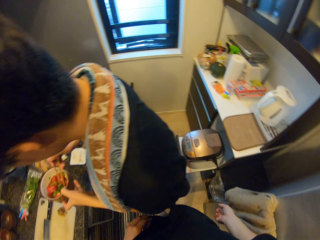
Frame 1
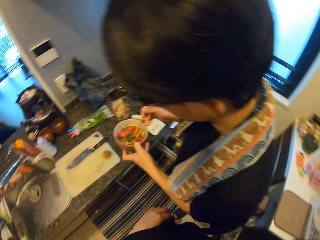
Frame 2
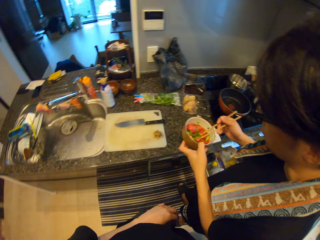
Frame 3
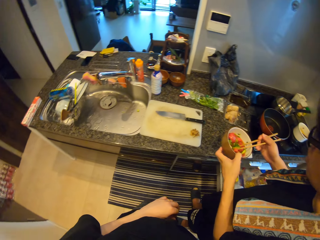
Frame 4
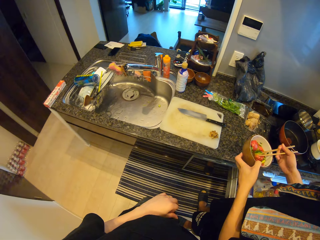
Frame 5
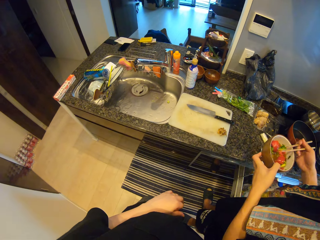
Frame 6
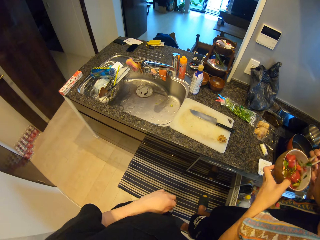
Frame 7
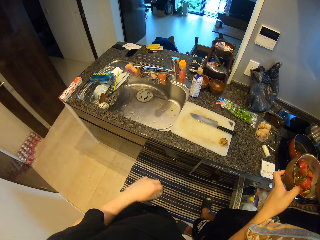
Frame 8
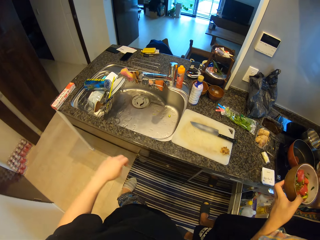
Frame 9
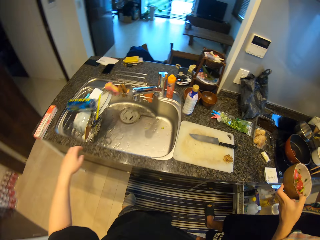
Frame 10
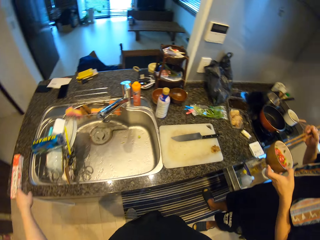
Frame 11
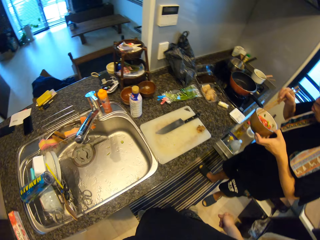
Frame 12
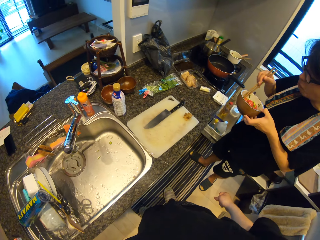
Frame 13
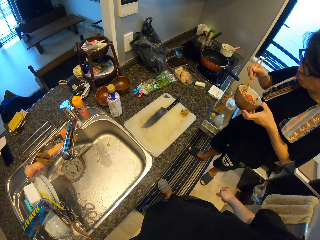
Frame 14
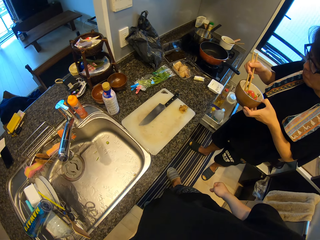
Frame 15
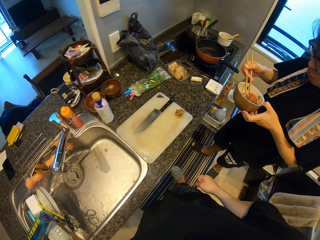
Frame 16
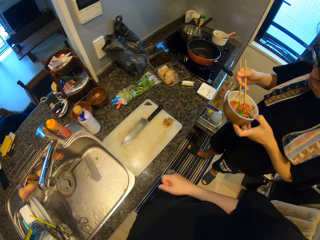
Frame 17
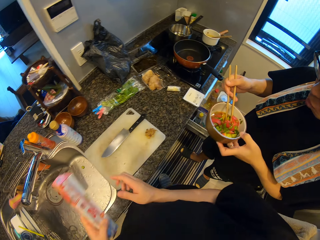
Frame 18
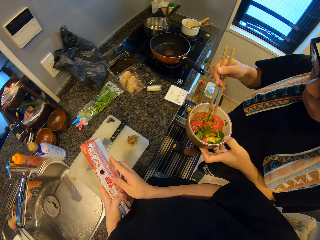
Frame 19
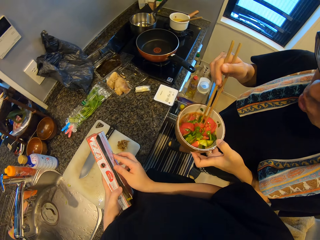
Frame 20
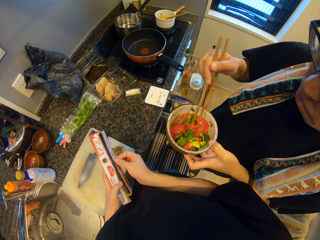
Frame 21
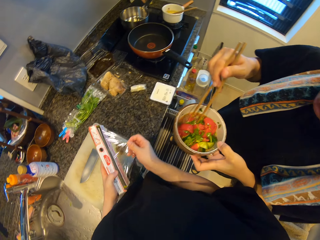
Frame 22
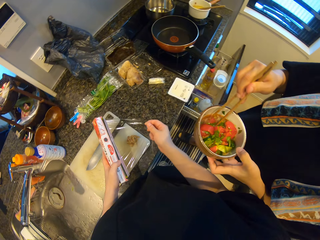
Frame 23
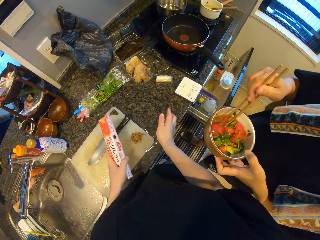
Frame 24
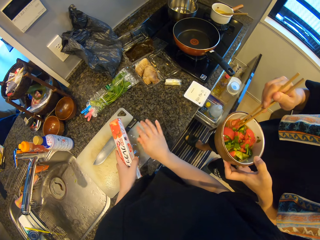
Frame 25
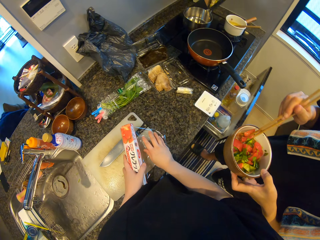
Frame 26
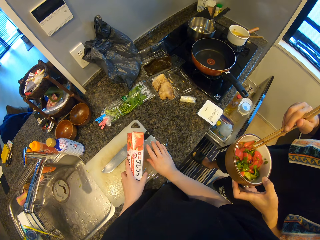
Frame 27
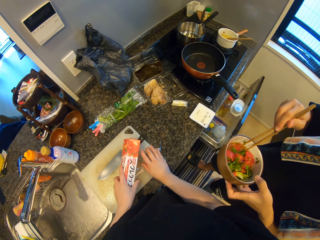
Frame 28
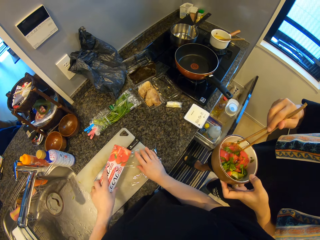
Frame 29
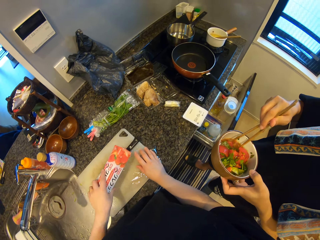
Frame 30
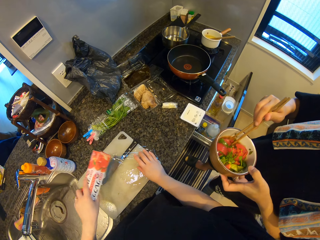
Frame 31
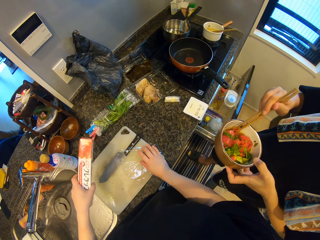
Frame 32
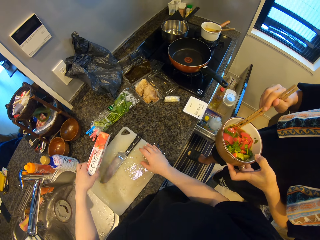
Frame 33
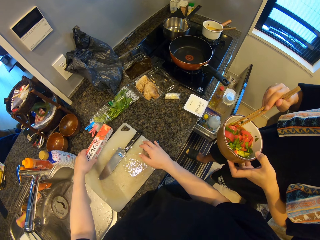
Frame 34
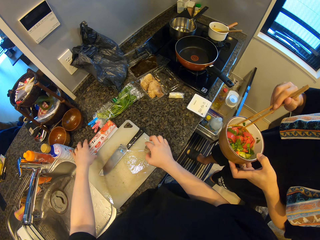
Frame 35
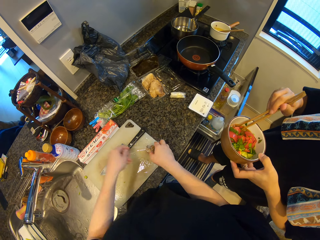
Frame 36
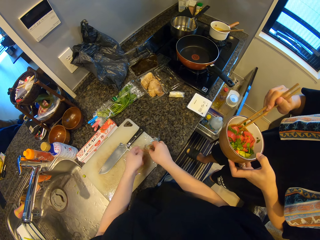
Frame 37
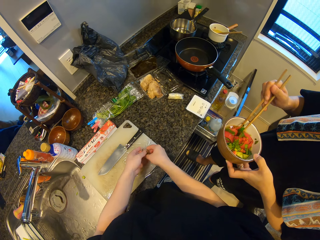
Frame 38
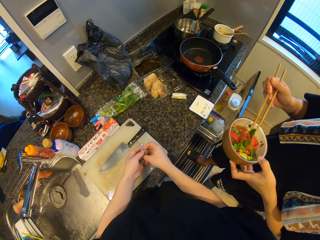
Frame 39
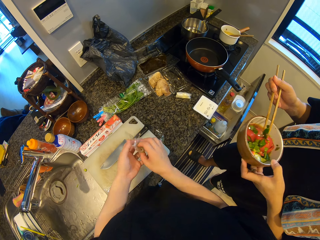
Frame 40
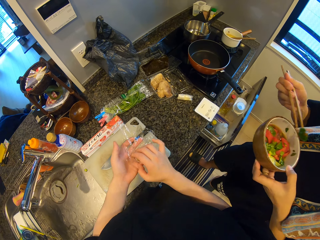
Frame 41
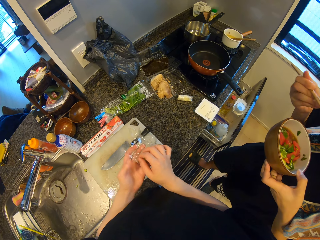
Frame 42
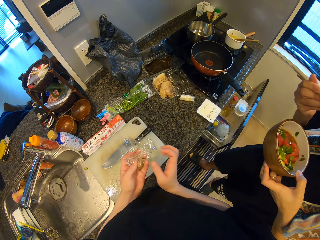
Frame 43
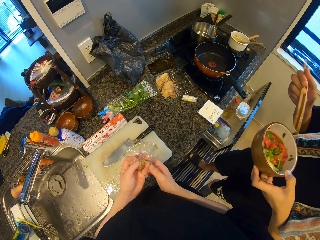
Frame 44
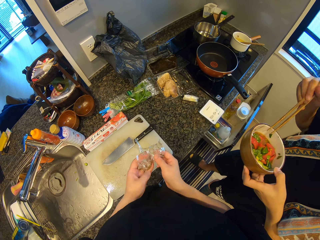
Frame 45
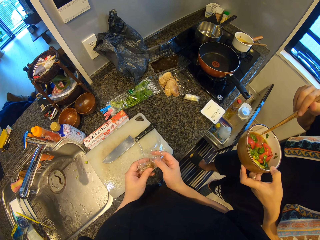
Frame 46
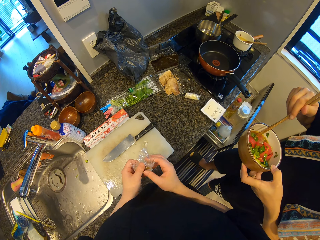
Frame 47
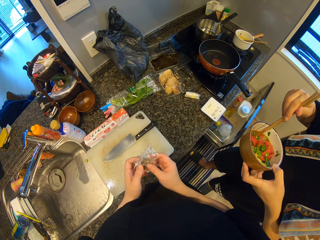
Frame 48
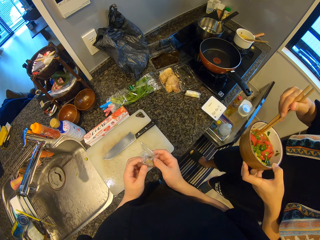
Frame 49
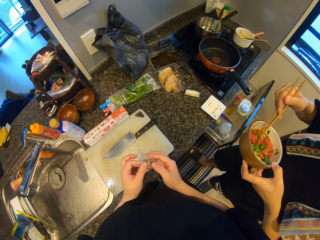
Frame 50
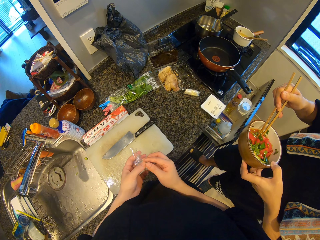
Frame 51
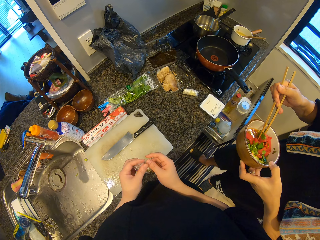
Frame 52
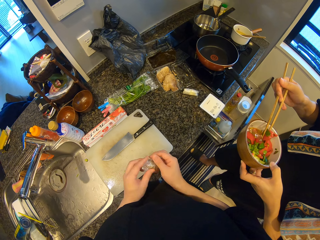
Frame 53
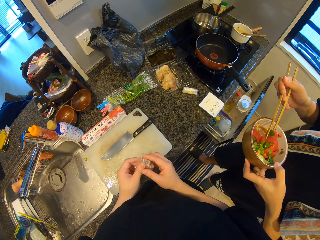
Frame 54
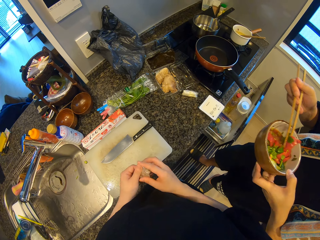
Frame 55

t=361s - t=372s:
The man eats the contents with the chopsticks and lifts a bowl. The camera wearer picks up a pack of plastic wrap from the counter. They pull out some plastic wrap from the pack. They cut the plastic wrap from the pack. They drop the pack of plastic wrap on the counter. They wrap the content of the pot on the chopping board.

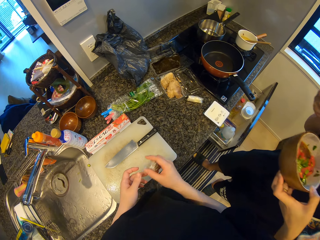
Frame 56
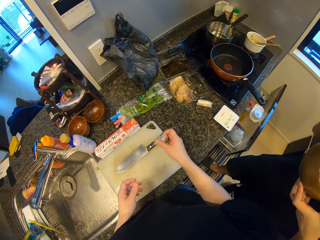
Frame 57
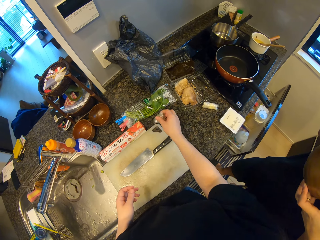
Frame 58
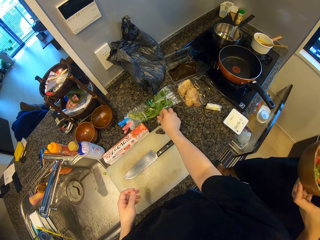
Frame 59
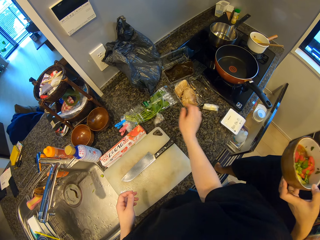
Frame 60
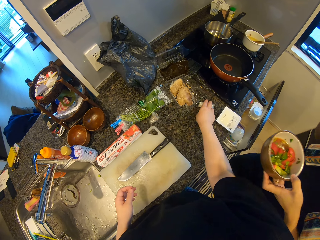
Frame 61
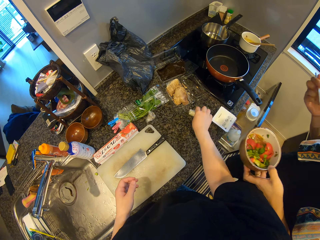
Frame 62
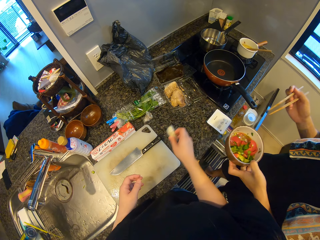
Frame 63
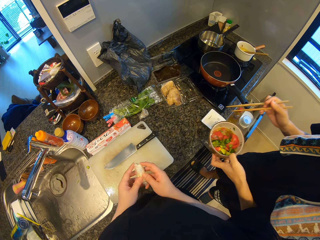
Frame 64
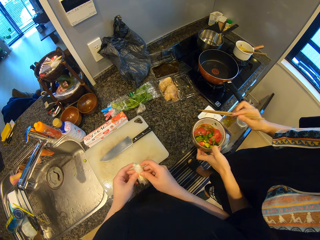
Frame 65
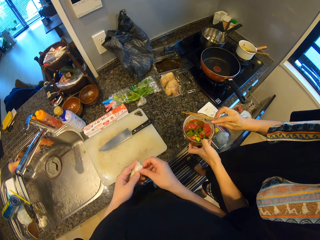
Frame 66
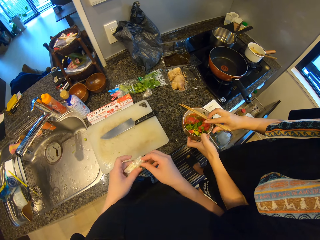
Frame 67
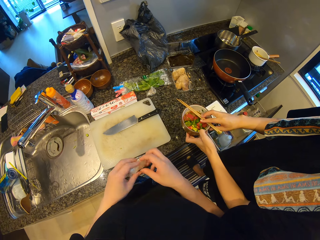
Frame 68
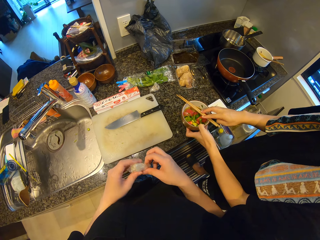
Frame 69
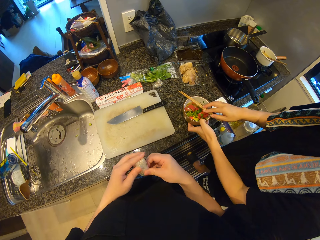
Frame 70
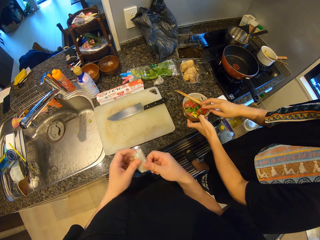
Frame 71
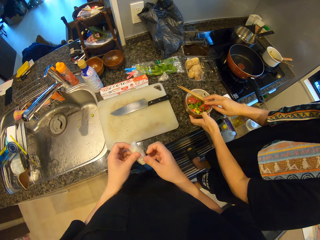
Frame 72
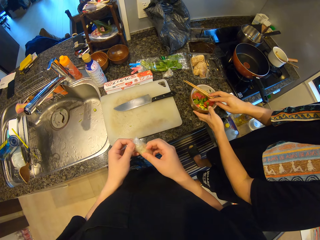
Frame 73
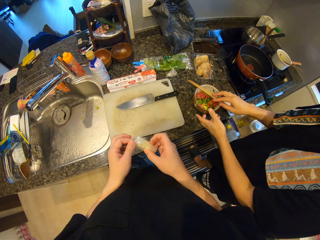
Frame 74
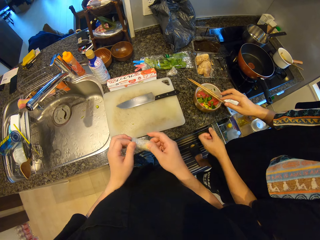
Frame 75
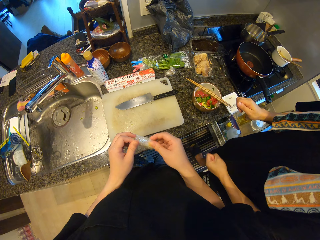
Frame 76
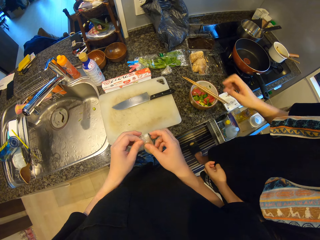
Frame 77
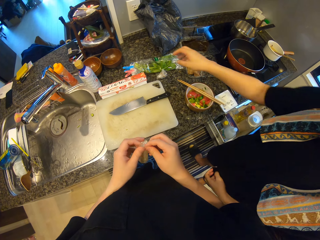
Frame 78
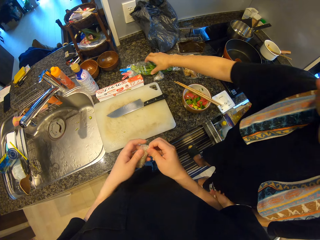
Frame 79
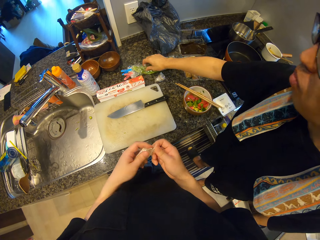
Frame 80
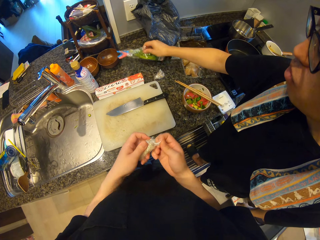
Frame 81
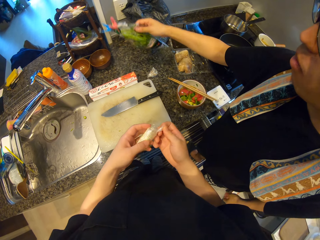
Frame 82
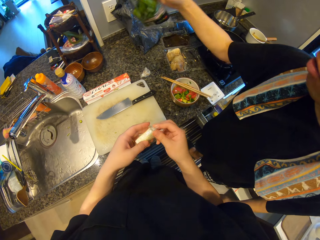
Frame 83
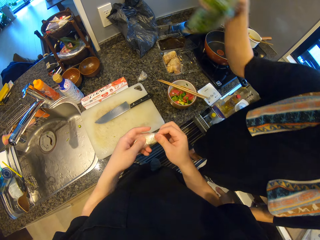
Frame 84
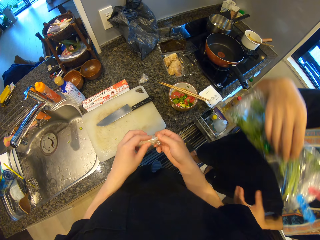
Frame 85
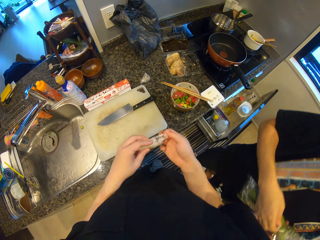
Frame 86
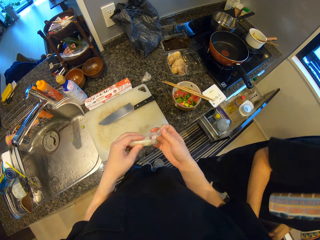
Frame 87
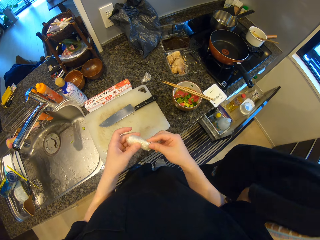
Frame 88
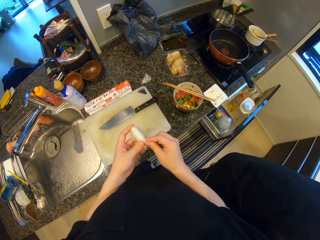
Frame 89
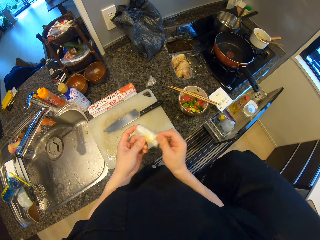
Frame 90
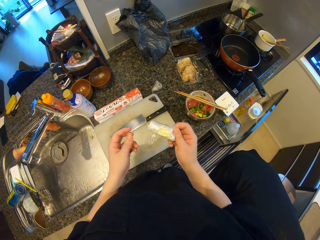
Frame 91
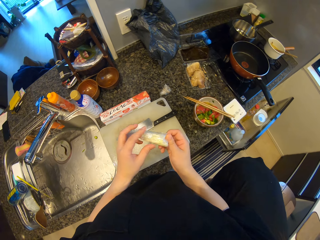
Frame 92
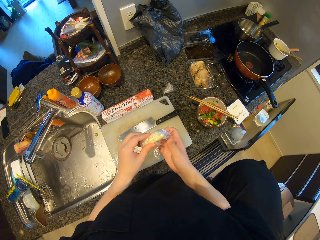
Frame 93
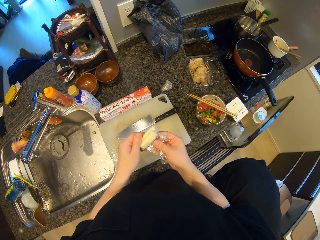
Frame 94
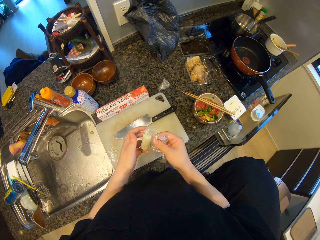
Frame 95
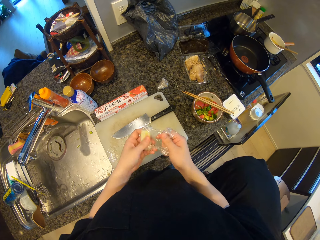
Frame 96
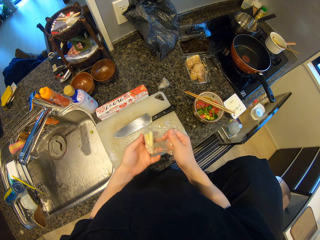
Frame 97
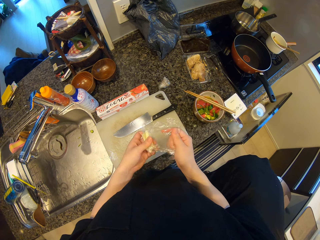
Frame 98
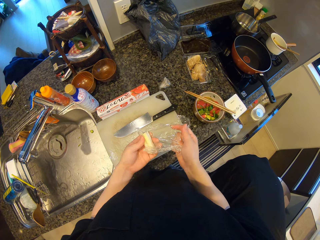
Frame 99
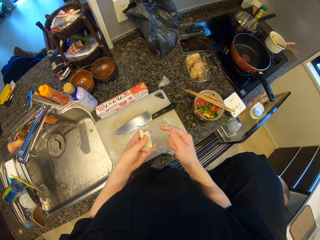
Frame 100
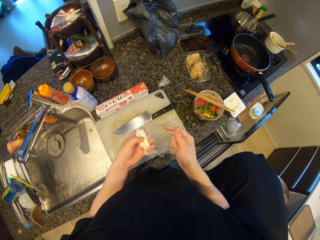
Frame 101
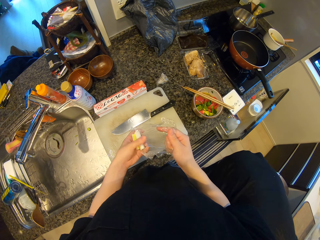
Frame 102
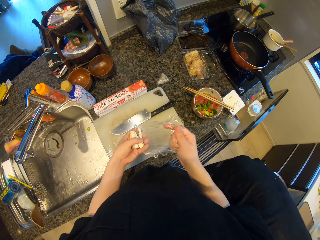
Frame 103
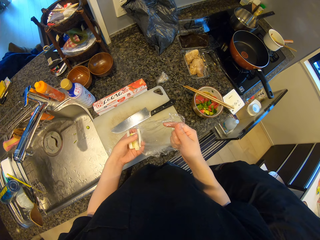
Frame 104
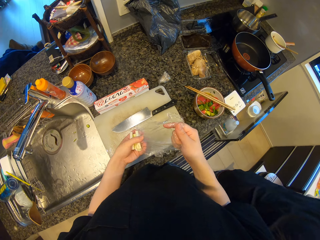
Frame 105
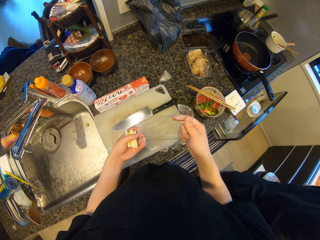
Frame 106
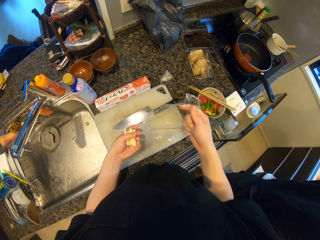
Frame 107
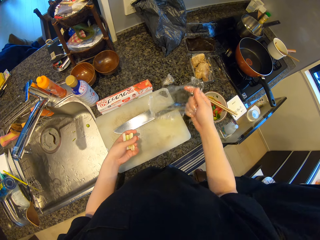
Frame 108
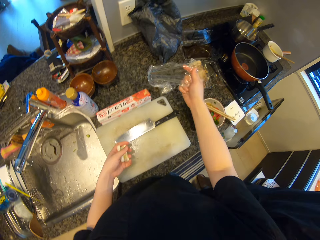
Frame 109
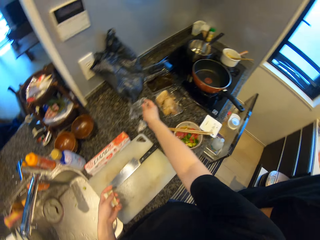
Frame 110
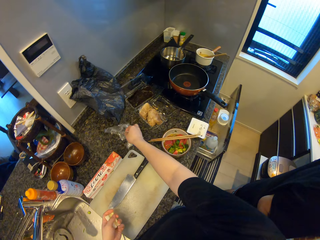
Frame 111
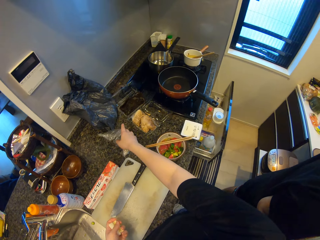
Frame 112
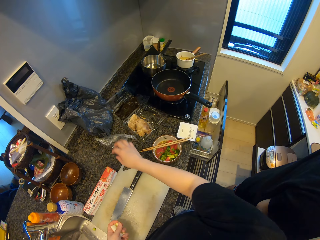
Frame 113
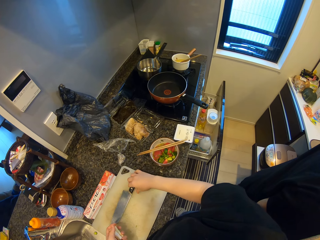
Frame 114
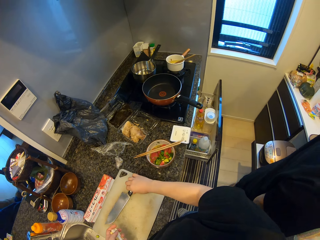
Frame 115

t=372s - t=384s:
The man eats salad. The camera wearer drops the wrapped content on the counter and picks up a wrapped white asparagus from the counter. The man drops the chopsticks on the bowl. The camera wearer unwraps the white asparagus. The man drops the bowl on the counter, picks up the pack of celery from the table, and bends. The camera wearer drops the wrap of the white asparagus on the counter.
